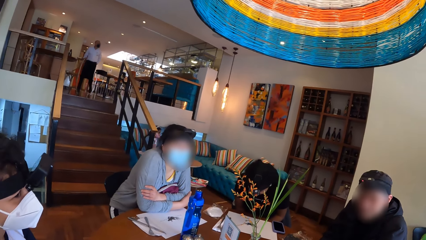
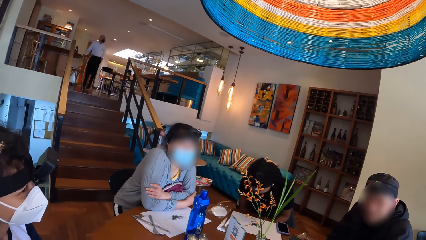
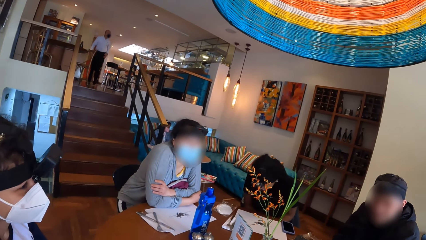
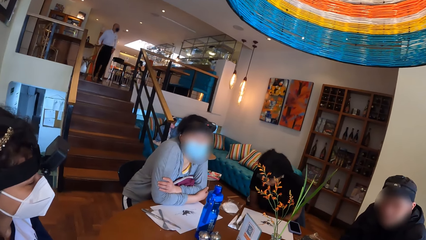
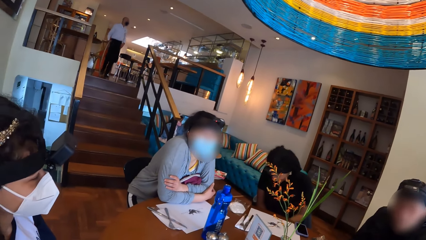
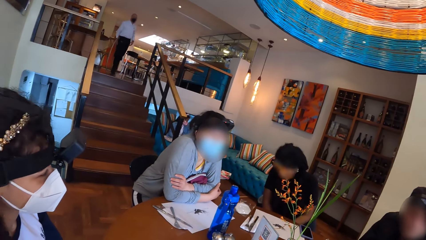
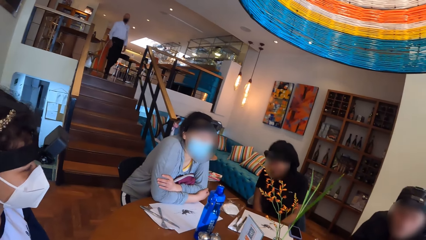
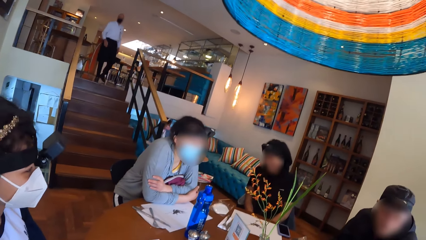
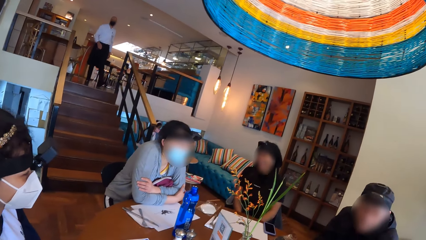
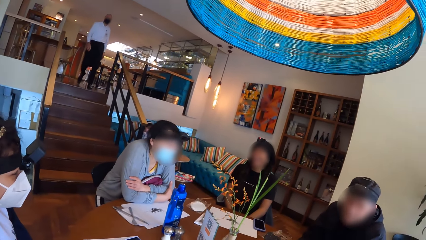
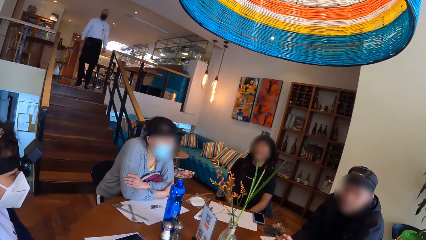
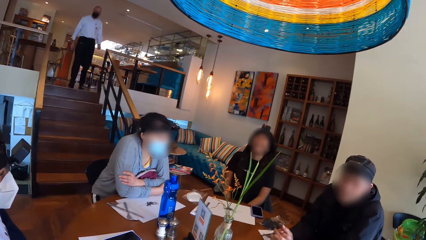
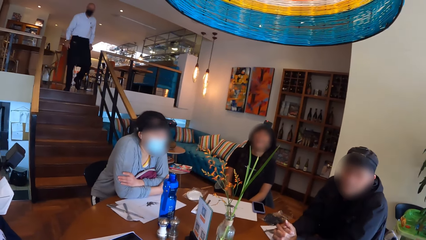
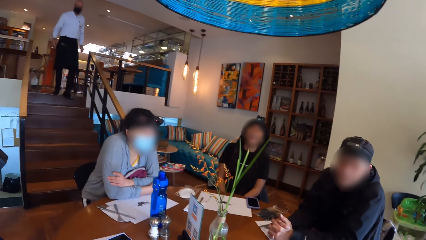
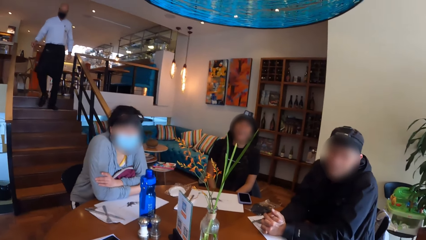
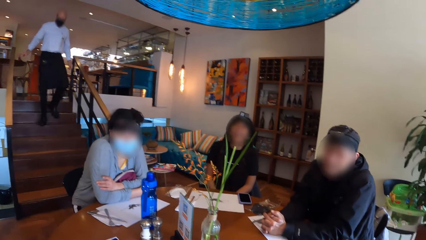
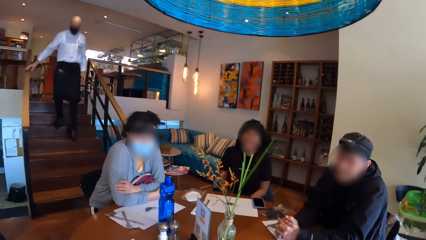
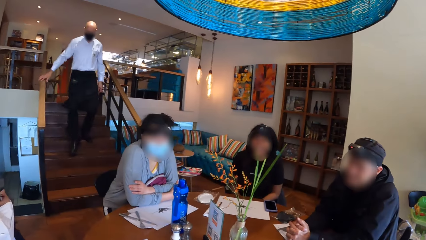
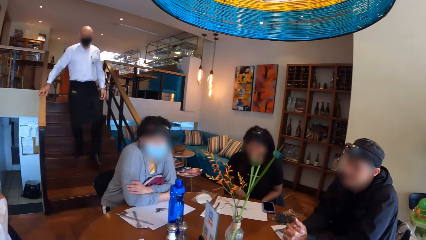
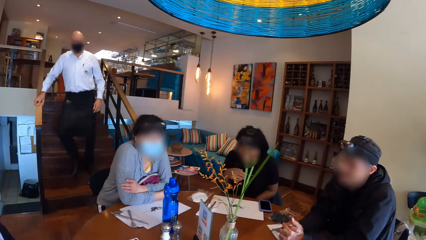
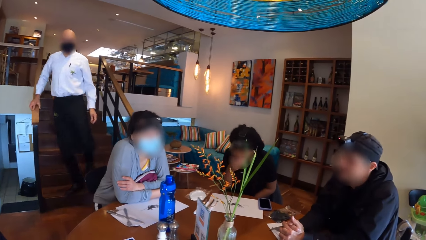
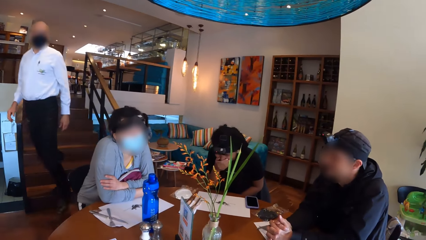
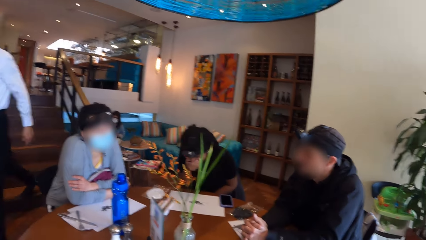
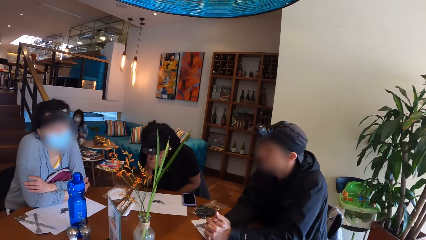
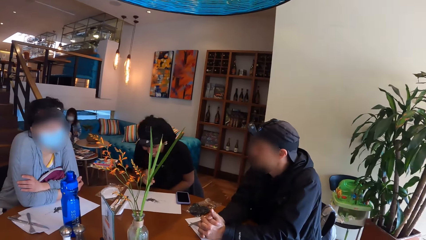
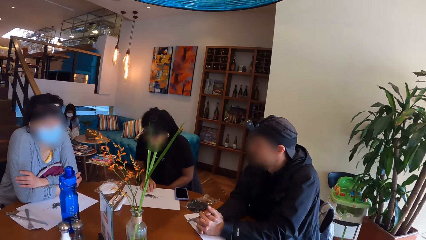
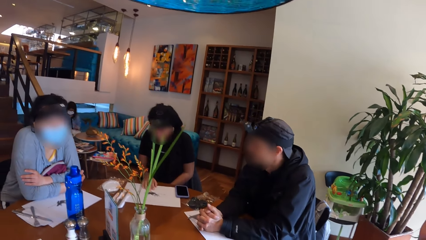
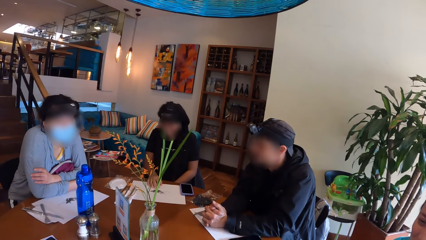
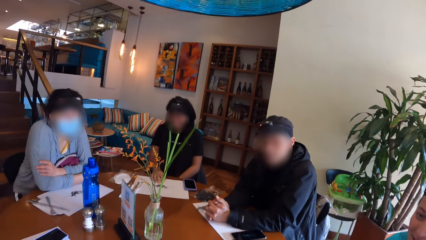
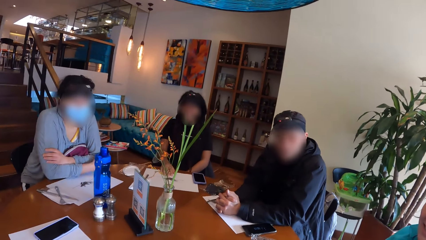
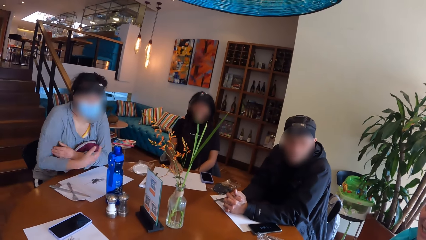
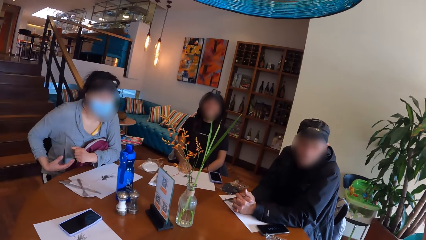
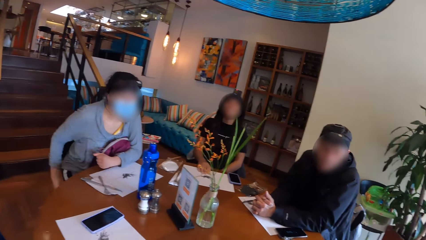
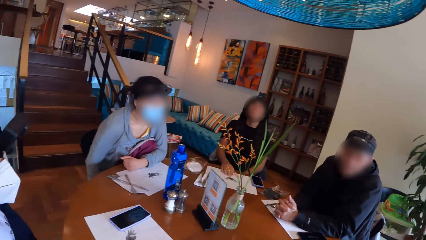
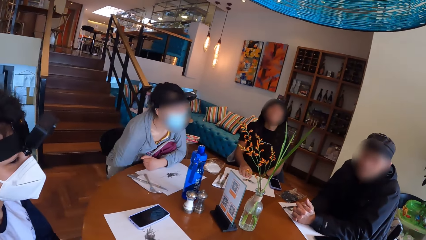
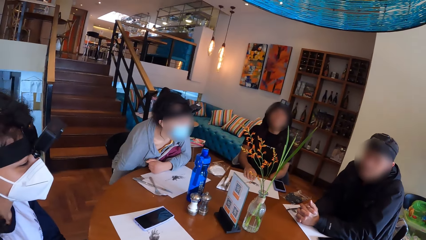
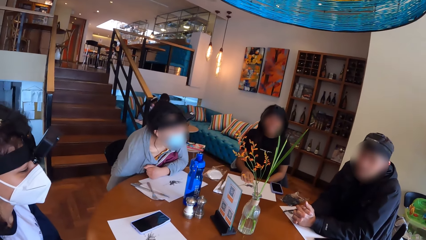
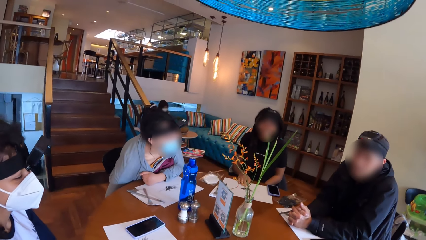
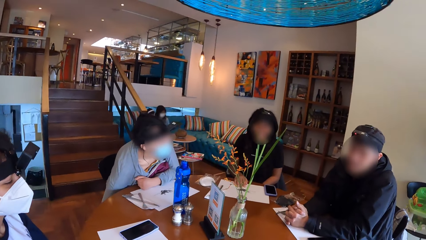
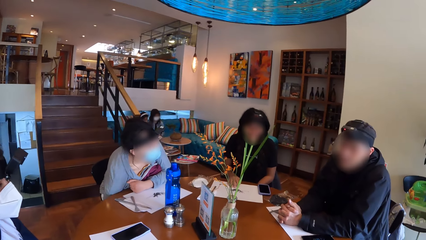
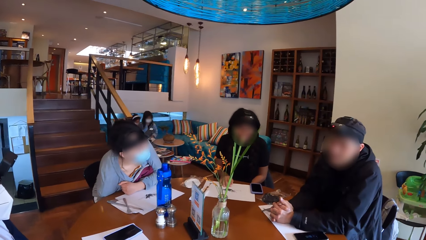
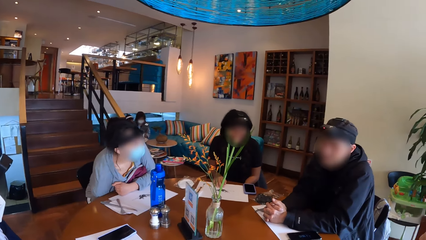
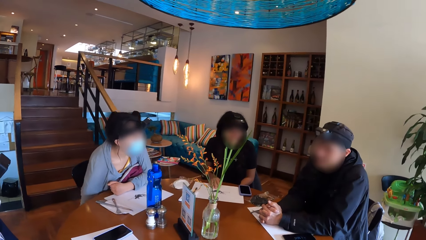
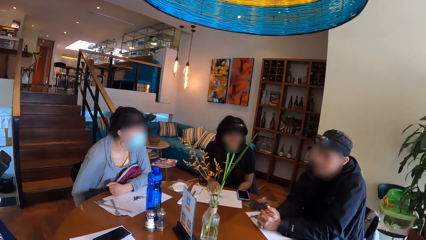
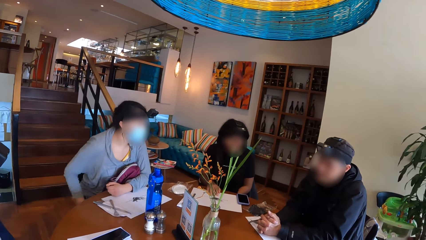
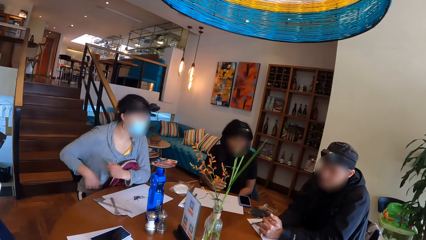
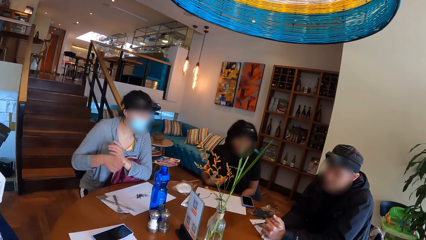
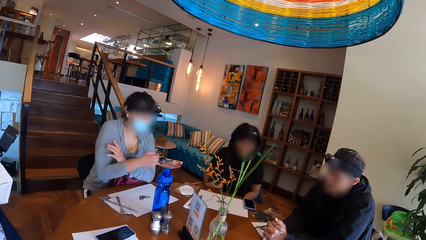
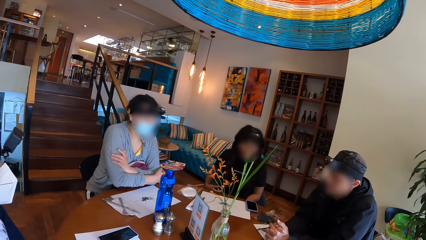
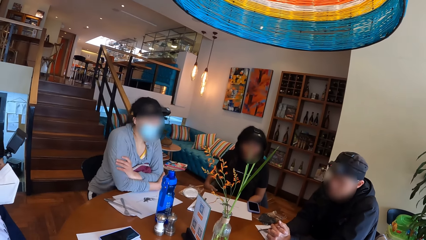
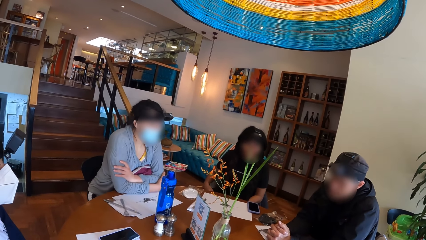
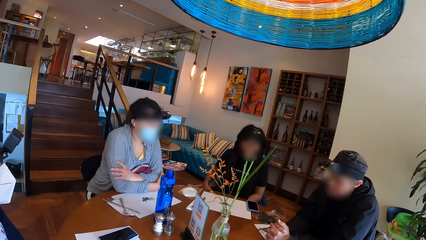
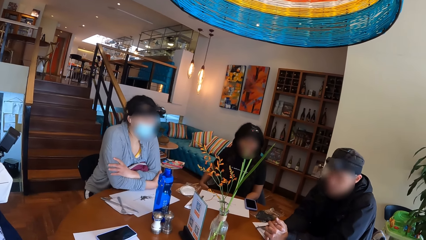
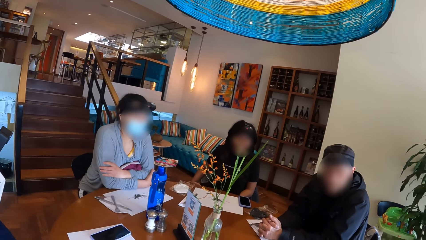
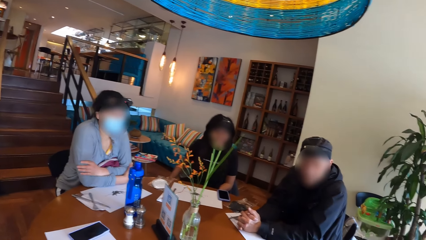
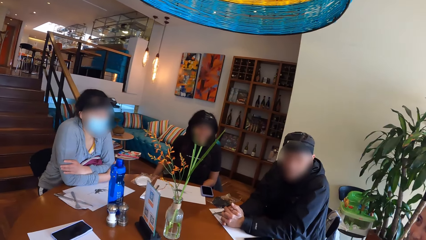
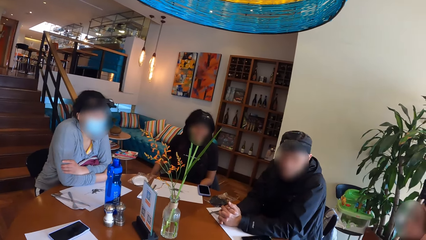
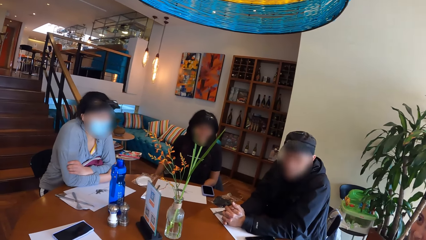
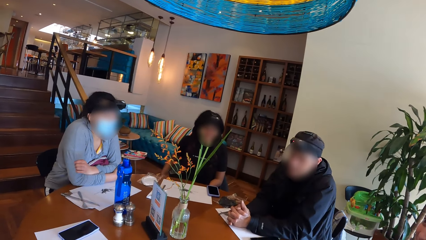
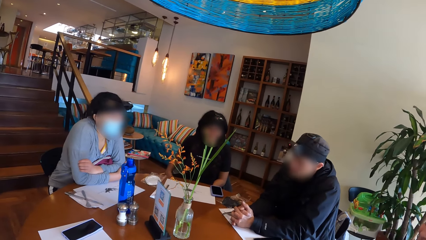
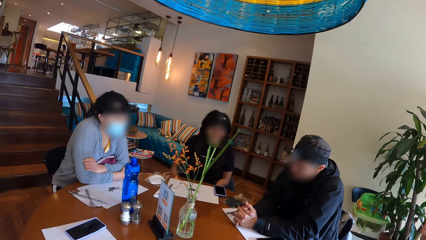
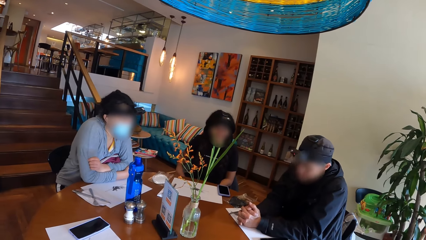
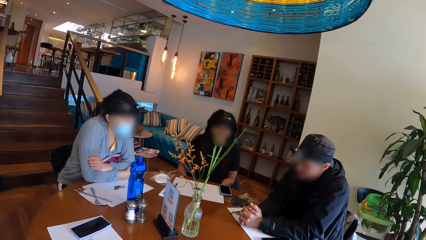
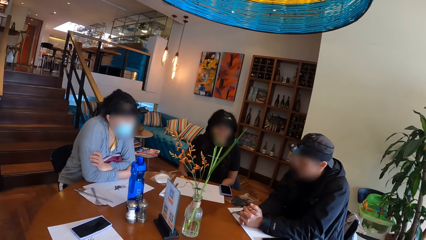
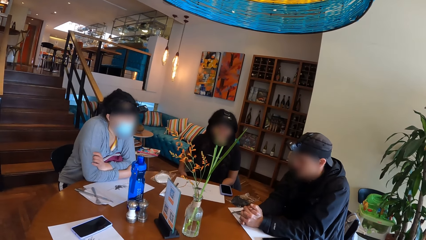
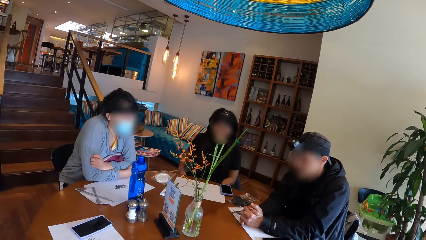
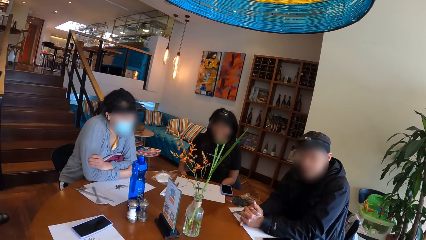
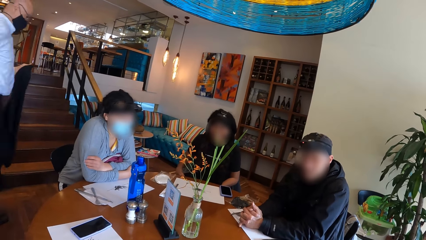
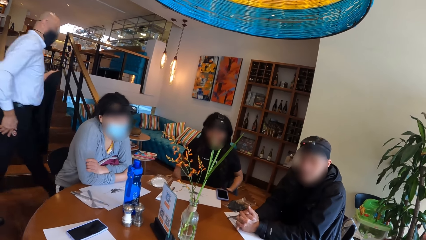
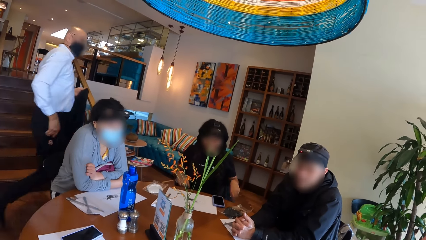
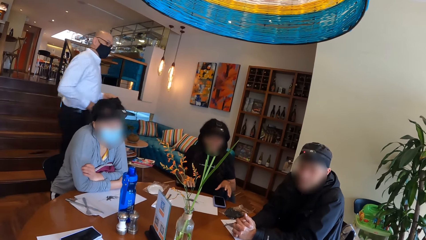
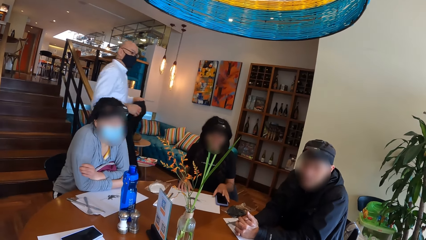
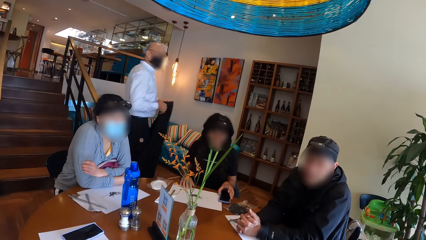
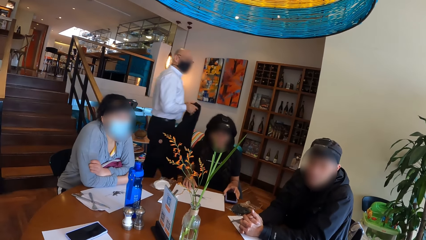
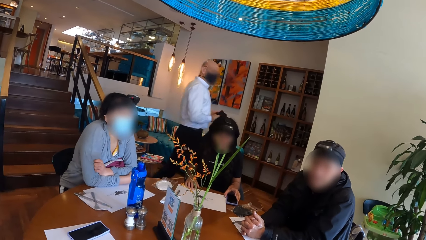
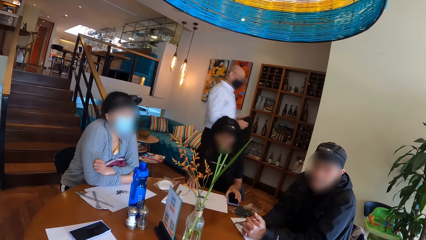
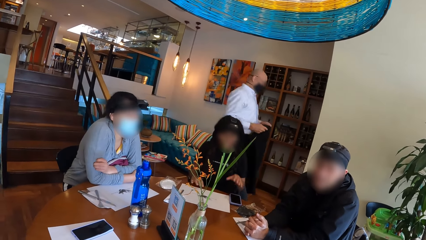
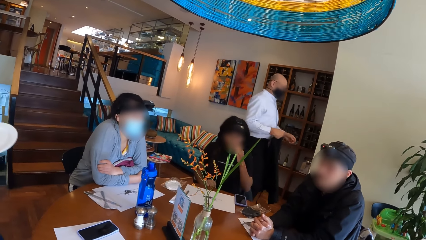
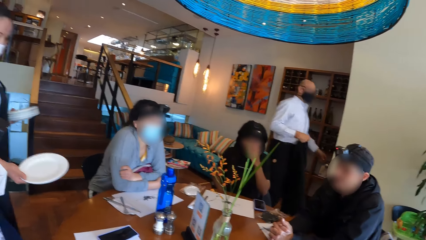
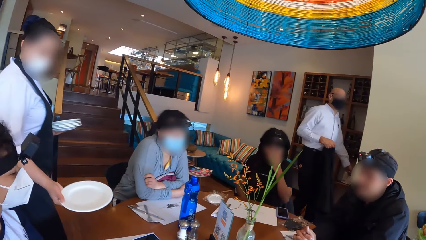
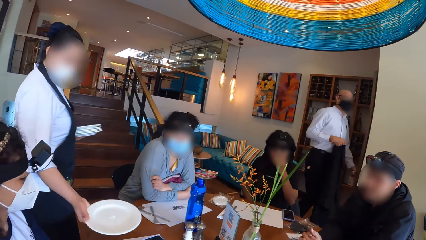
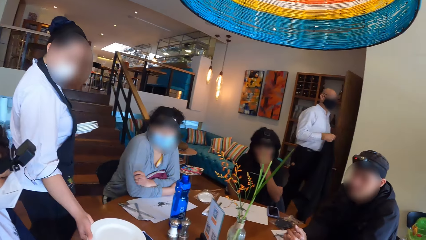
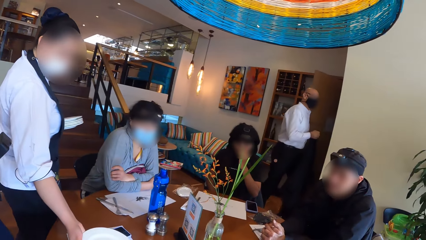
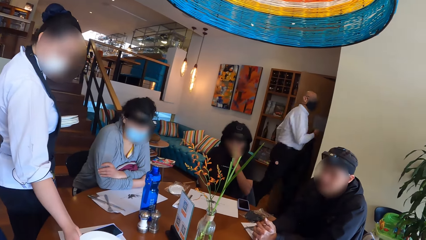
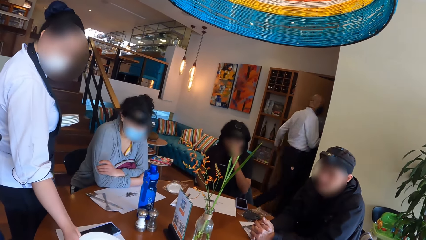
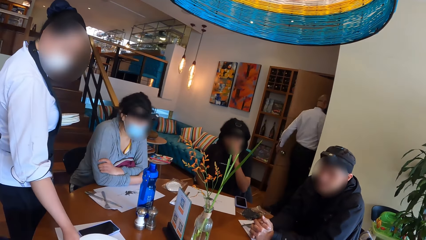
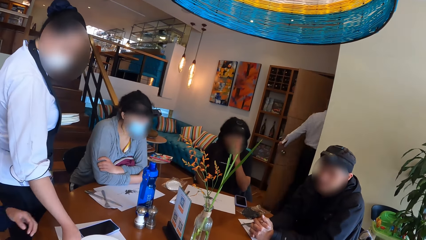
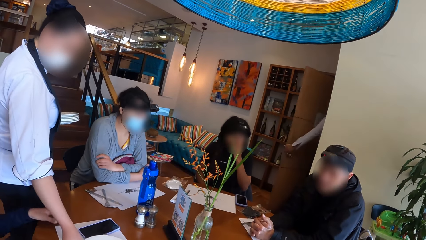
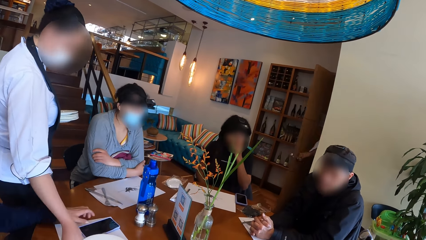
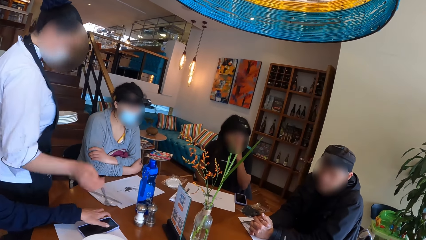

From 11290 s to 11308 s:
A waiter walks past the group of people on the table and walks downstairs. A woman touches her face with her right hand. The camera wearer looks at the colleagues. Another woman touches under the table. The waiter walks past the group of people on the table. Another waiter places a plate in her right hand on the table mat in front of a woman. The first waiter leaves the restaurant through the door.
